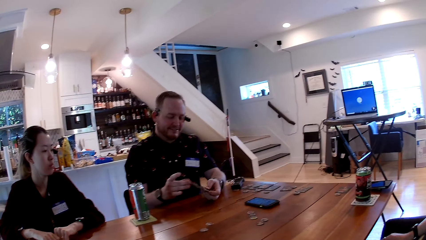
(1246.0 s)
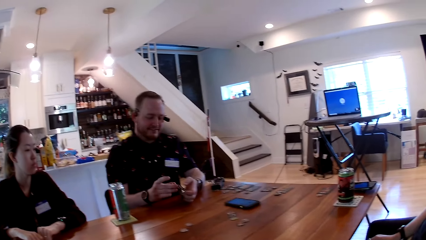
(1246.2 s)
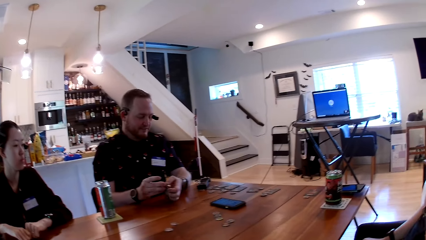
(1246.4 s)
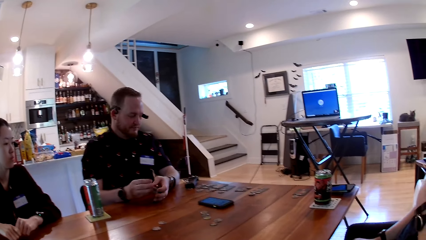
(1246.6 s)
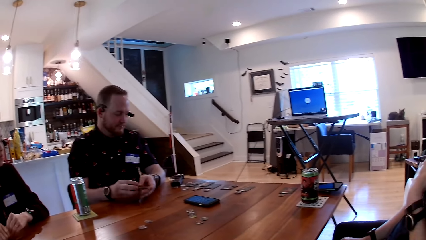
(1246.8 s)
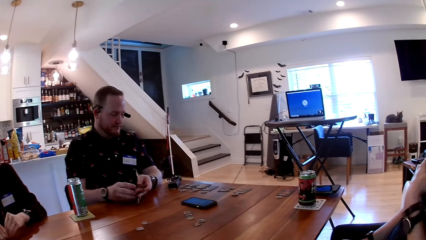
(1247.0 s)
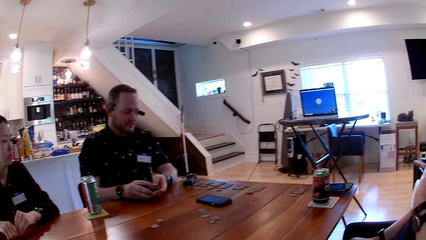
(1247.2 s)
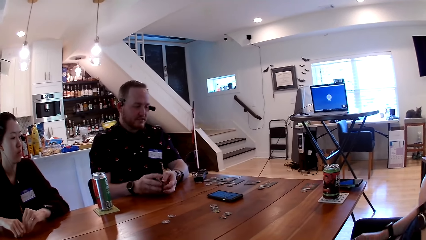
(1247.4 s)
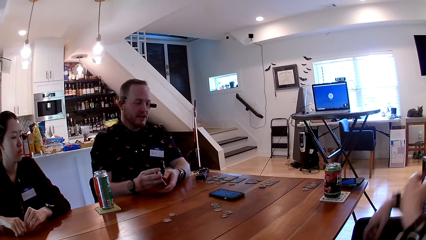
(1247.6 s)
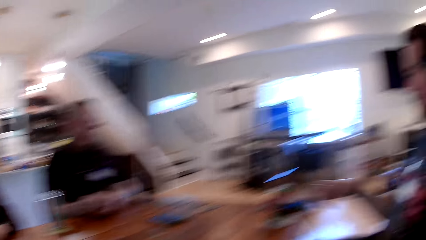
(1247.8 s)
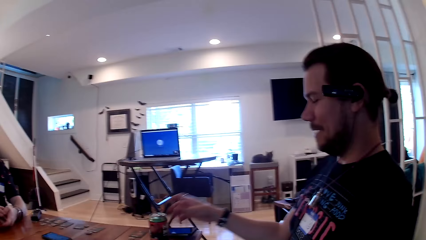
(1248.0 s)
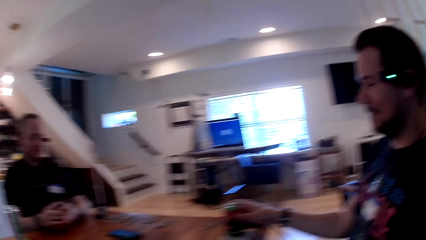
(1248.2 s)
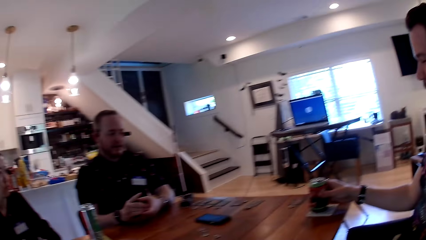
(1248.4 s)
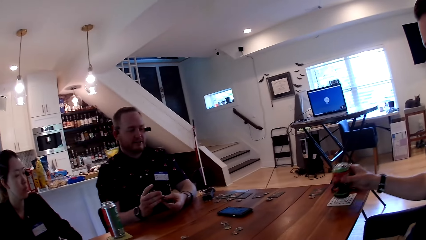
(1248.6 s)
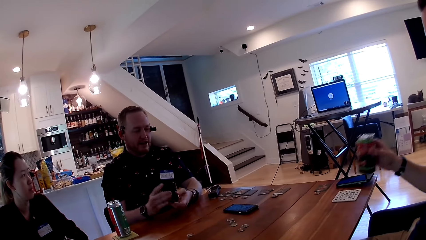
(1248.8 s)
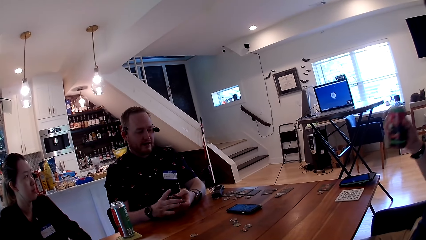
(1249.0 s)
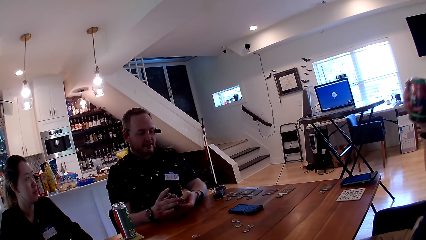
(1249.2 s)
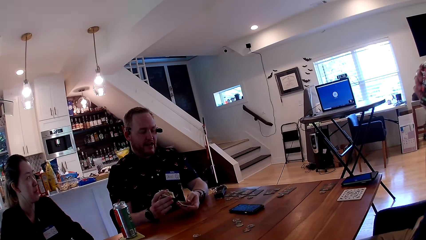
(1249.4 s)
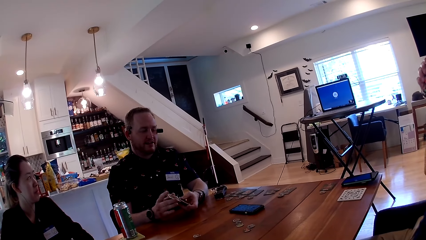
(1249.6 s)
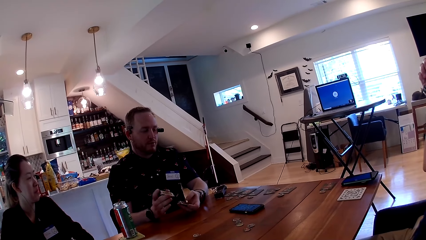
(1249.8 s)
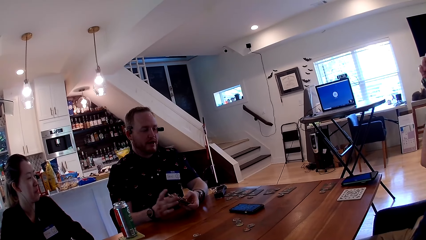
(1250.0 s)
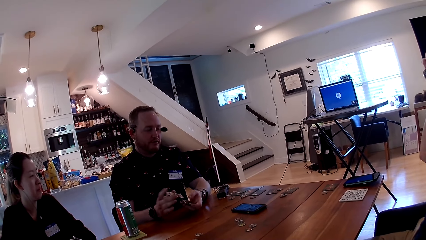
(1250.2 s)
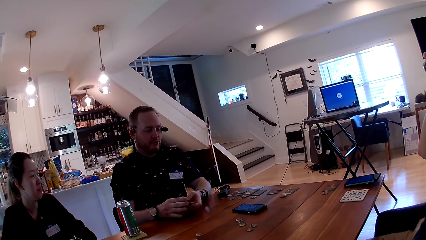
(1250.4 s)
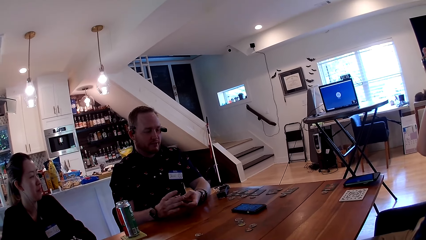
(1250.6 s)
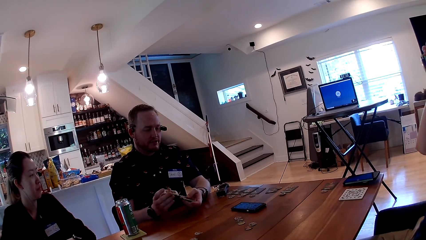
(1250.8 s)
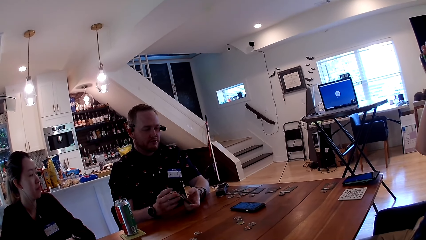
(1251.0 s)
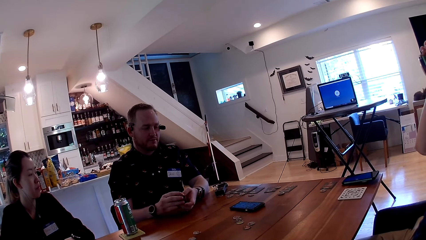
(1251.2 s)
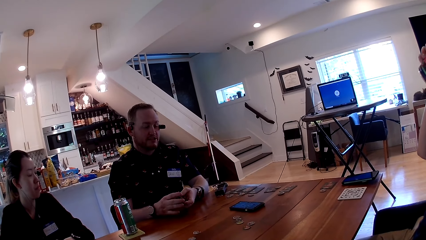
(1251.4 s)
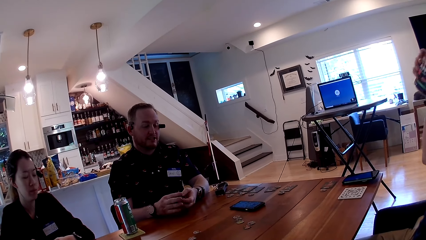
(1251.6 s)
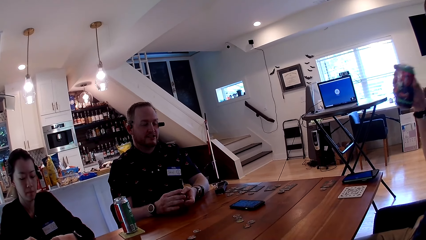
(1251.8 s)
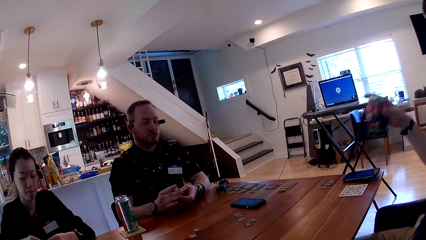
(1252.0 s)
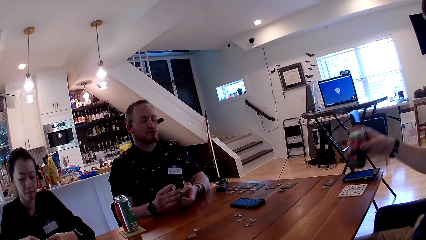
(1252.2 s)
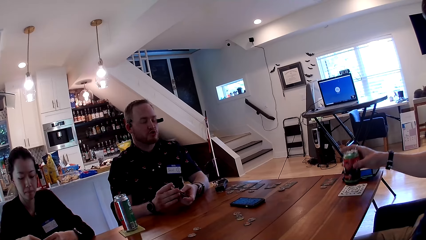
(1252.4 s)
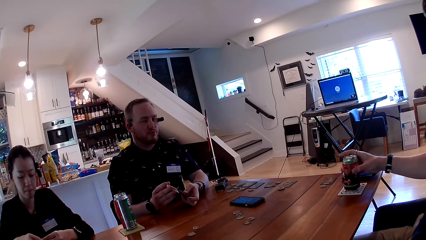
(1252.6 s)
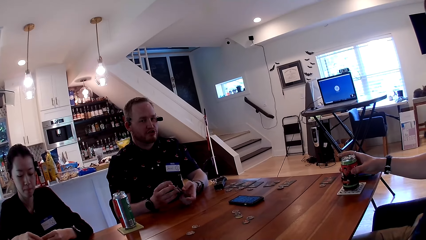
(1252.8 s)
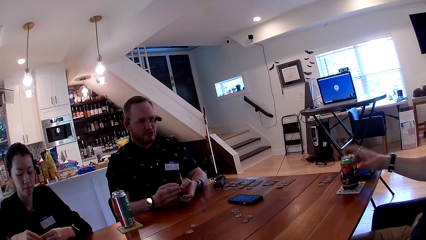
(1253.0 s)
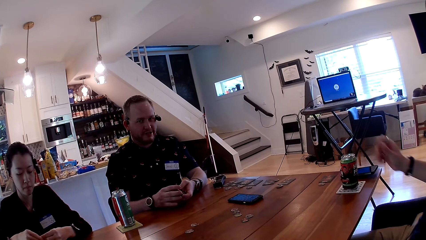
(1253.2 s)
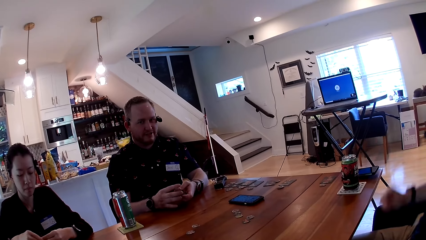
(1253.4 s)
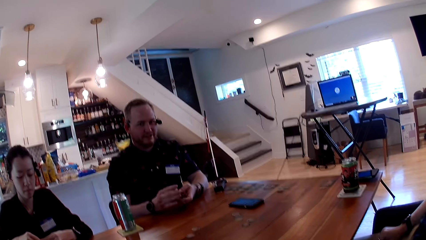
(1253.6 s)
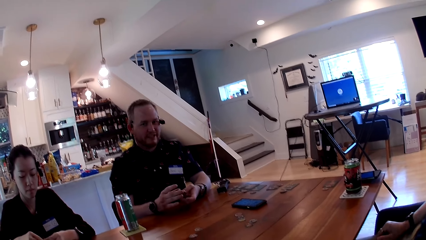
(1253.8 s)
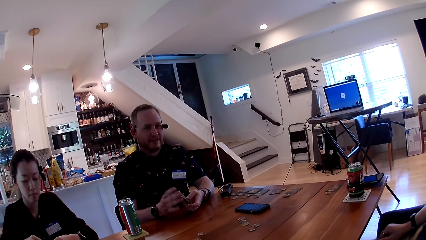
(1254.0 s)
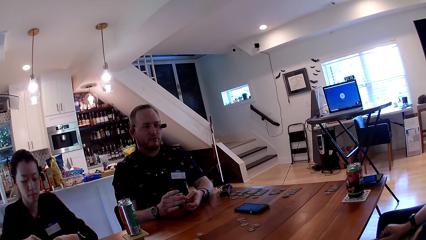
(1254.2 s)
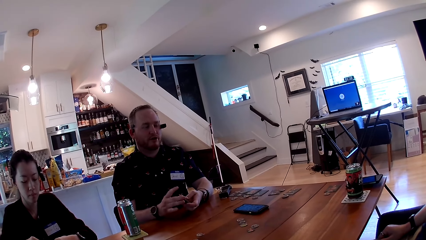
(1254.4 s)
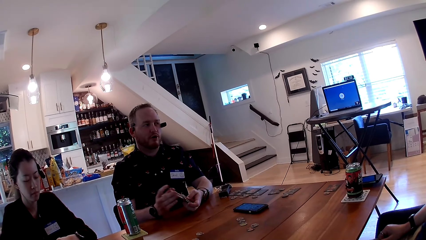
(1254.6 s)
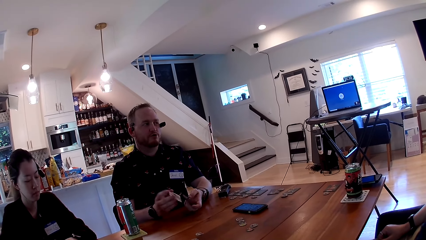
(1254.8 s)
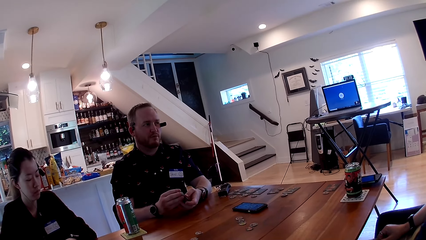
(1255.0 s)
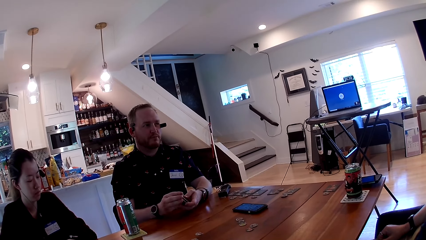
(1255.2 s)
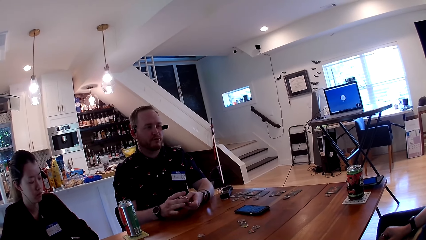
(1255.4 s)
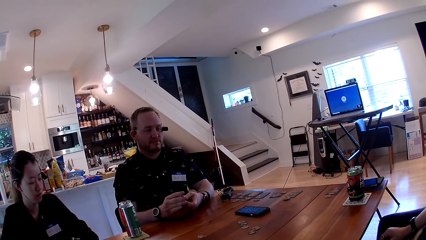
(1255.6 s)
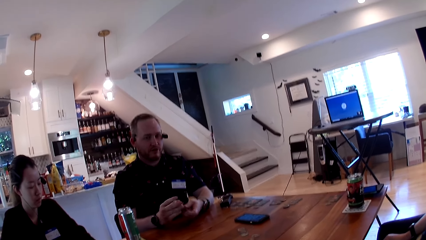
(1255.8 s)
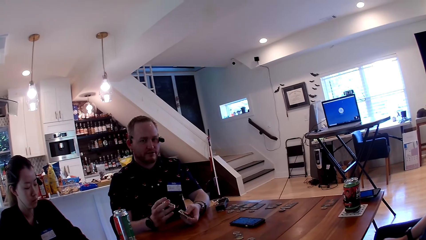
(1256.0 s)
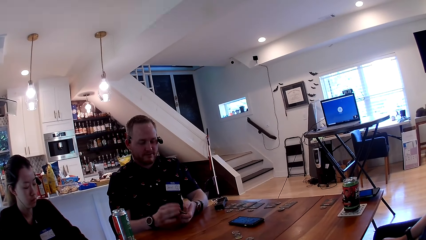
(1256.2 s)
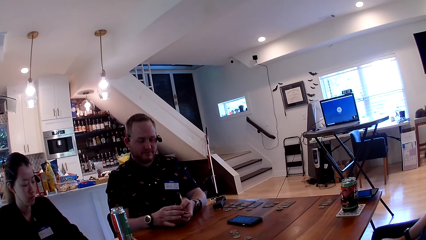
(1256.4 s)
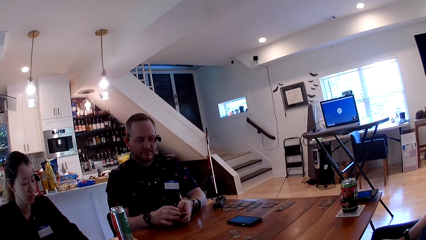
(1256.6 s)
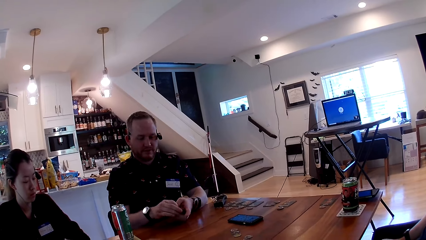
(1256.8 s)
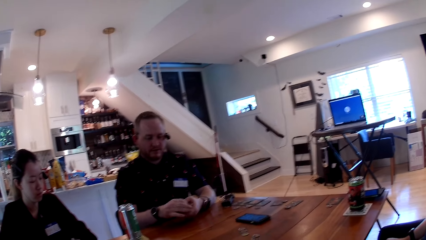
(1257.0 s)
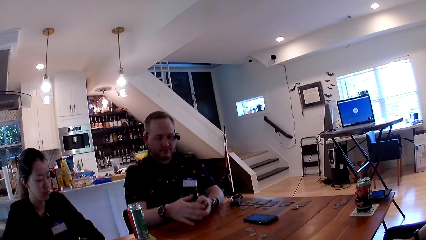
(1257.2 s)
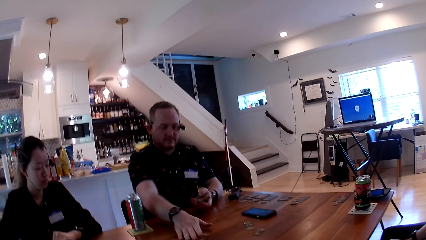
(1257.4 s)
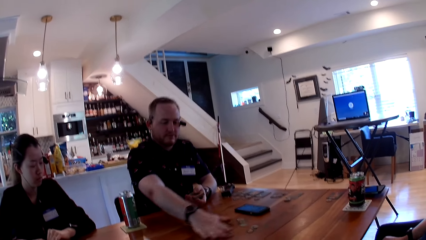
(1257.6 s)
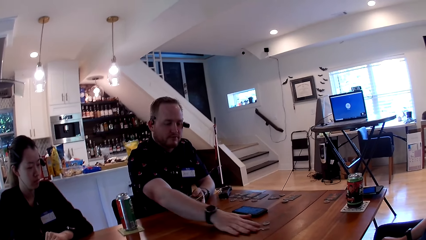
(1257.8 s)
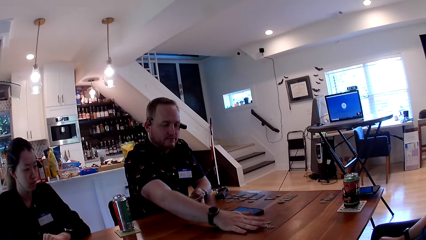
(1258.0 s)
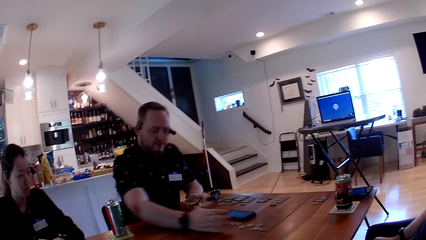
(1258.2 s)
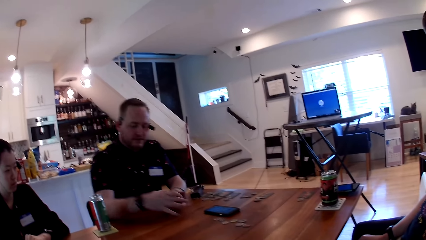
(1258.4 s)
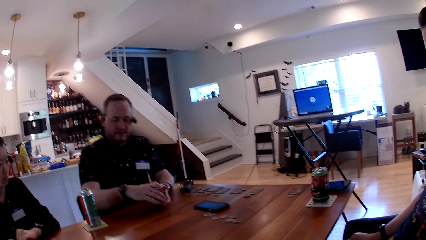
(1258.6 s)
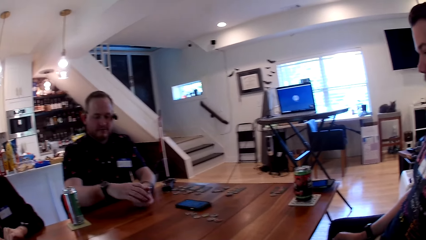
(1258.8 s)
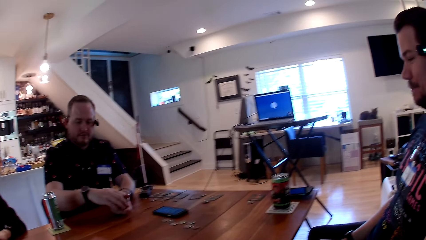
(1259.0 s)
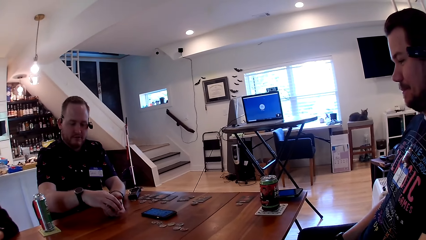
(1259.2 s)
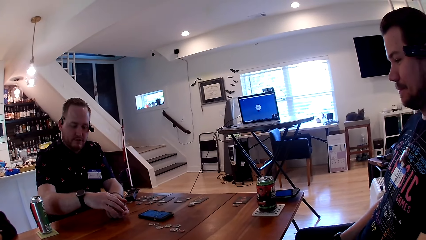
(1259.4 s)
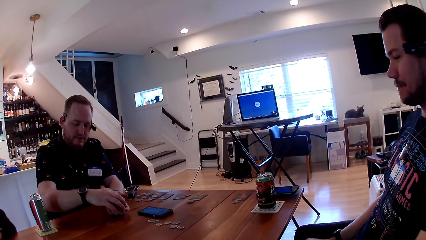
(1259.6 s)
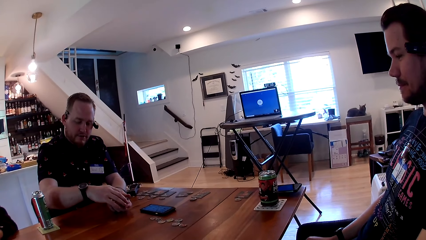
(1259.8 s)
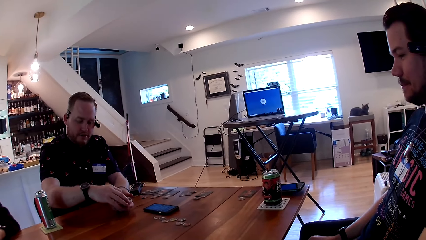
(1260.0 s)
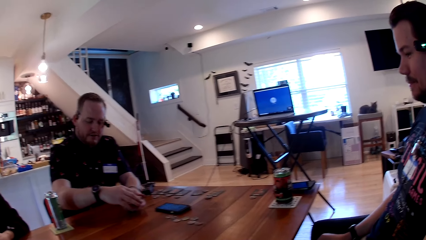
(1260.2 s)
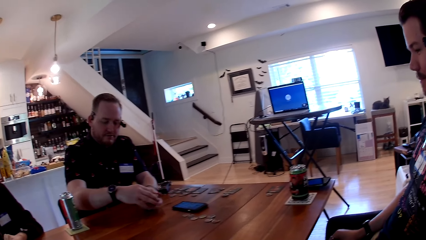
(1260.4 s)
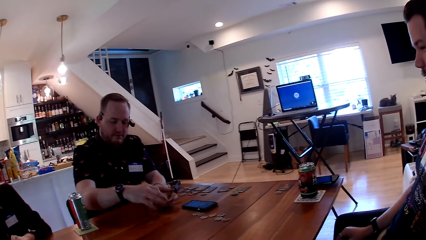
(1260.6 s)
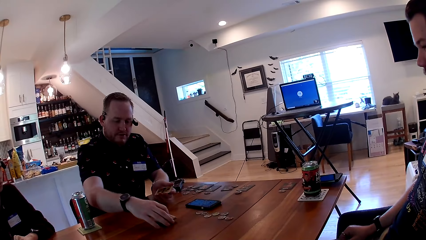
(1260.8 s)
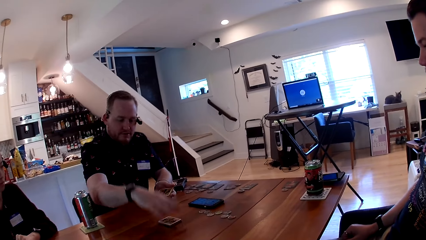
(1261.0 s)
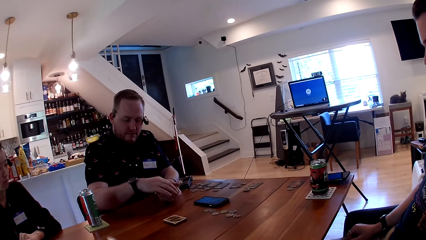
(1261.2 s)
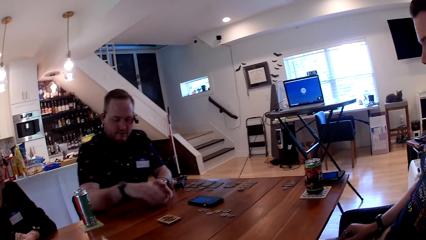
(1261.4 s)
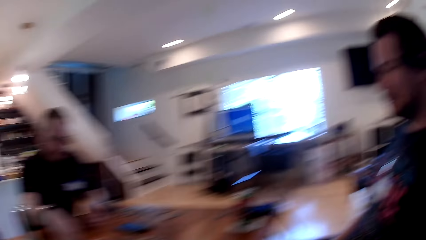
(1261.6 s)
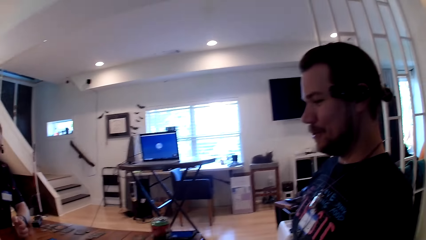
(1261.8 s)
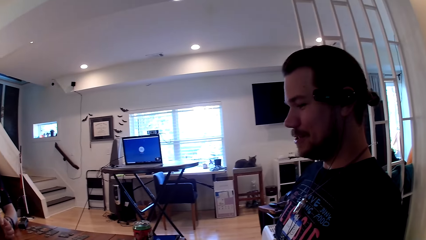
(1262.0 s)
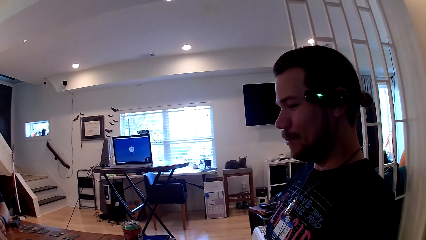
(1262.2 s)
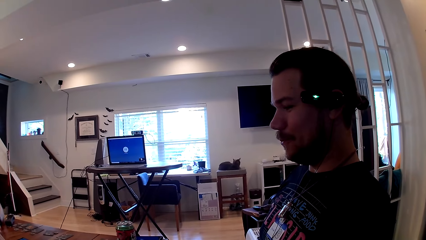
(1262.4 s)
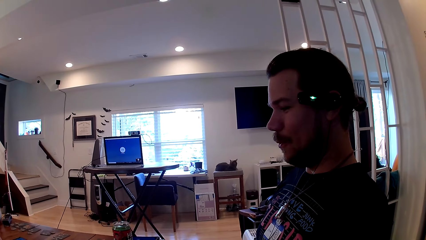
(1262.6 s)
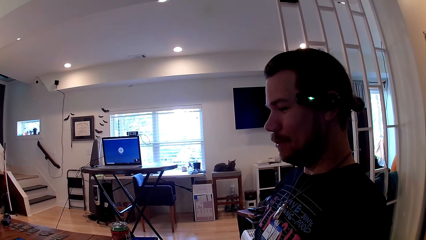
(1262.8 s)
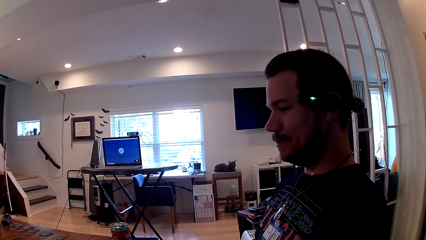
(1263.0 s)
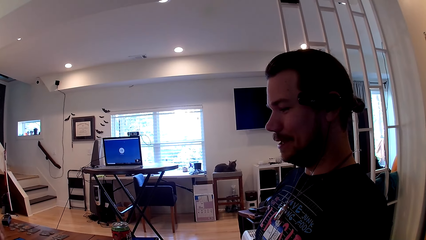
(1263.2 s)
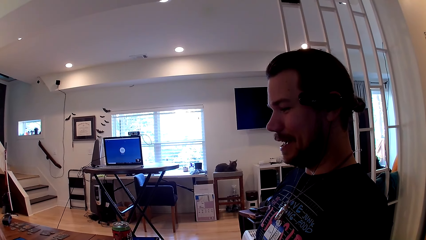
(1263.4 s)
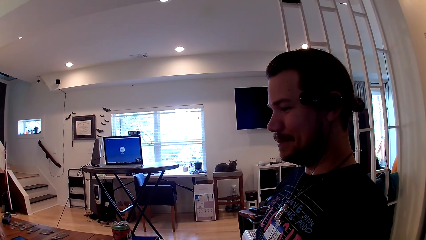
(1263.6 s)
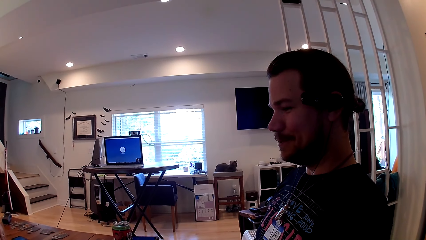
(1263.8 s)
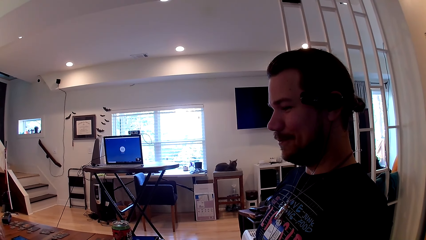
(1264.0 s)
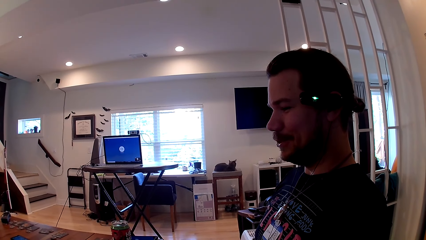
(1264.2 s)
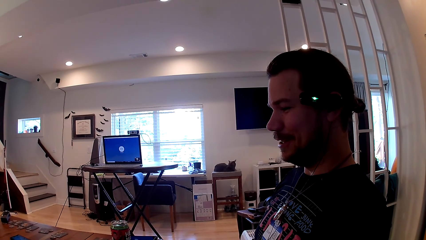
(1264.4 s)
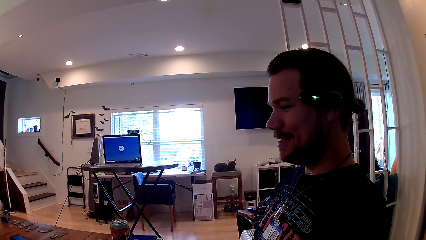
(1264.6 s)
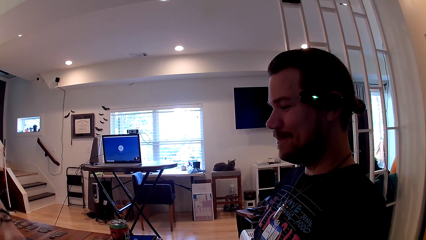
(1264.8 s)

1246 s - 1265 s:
The man converses with another man. The first man takes the drink can with his right hand. The first man drinks from the drink can. The other man converses with the camera wearer. The first man drops the drink can on the table with his right hand. The other man stretches his right hand to the center of the table. The other man shares the card on the table. The camera wearer looks at a man. The first man speaks to everyone.
